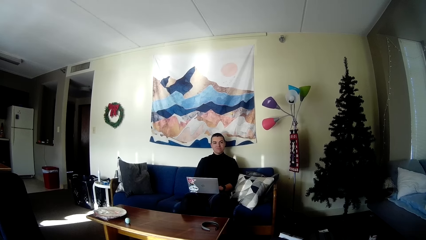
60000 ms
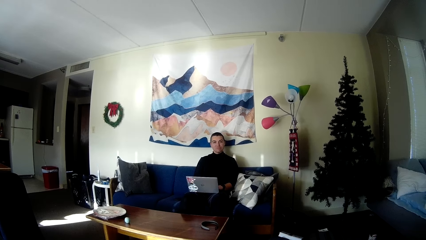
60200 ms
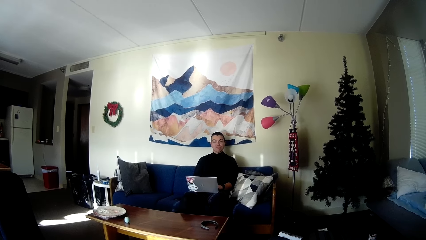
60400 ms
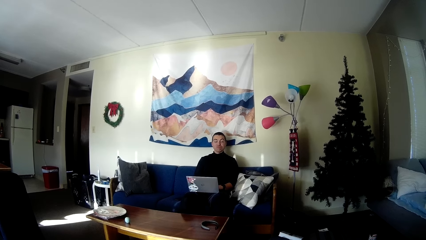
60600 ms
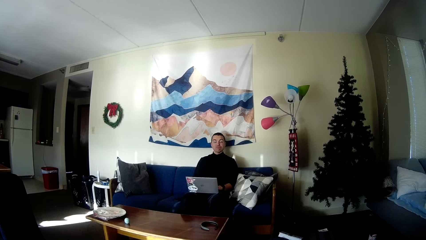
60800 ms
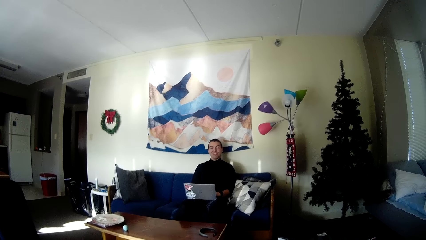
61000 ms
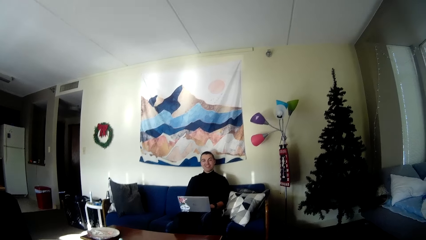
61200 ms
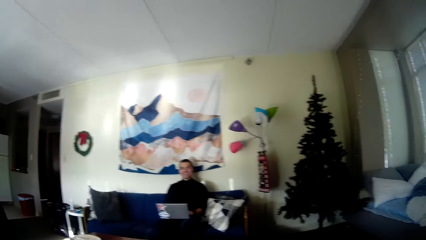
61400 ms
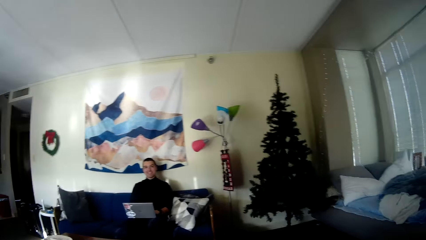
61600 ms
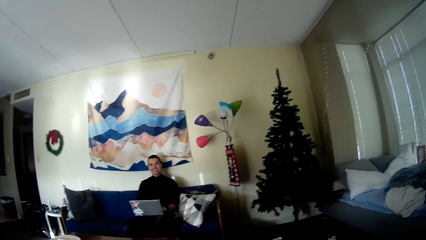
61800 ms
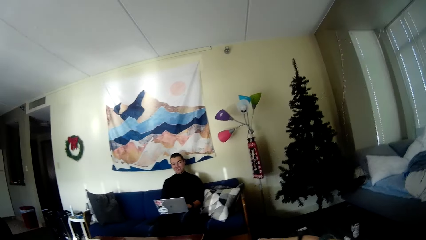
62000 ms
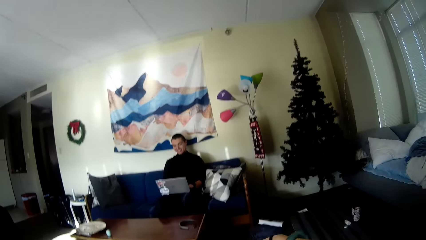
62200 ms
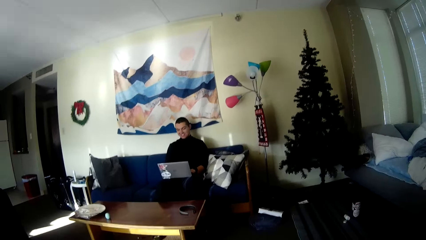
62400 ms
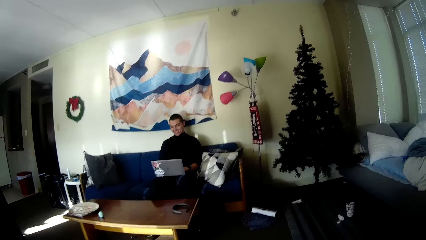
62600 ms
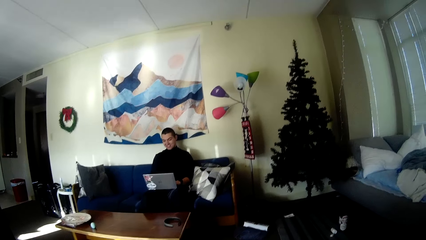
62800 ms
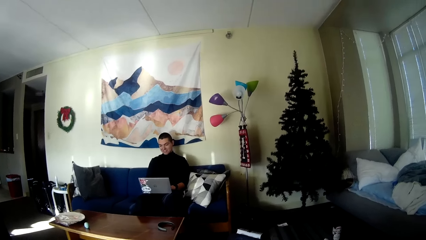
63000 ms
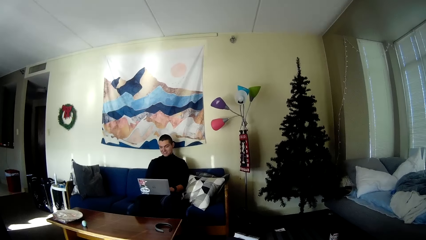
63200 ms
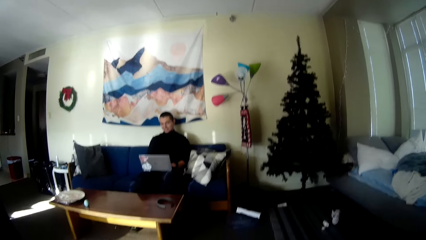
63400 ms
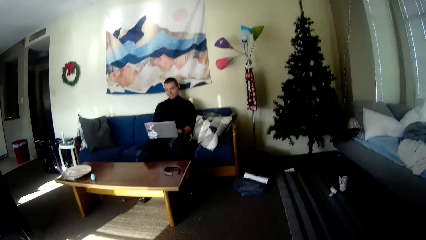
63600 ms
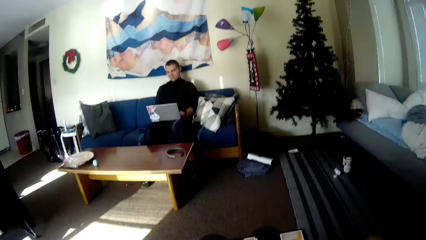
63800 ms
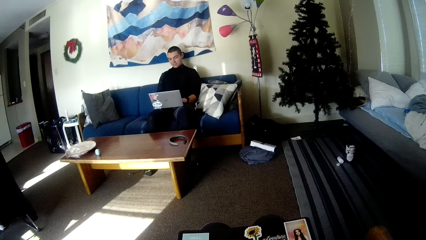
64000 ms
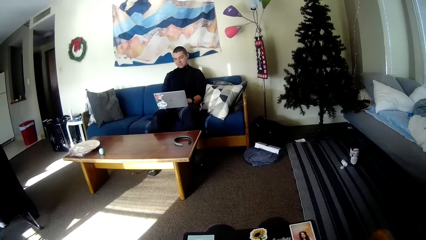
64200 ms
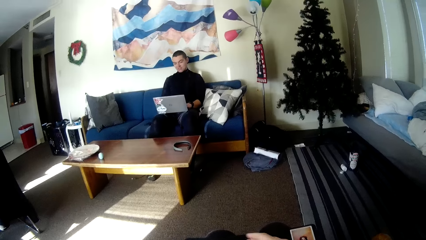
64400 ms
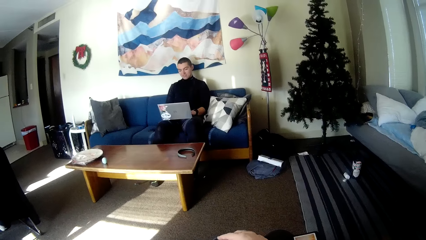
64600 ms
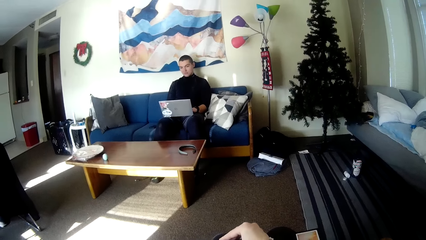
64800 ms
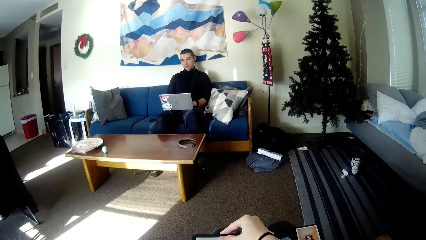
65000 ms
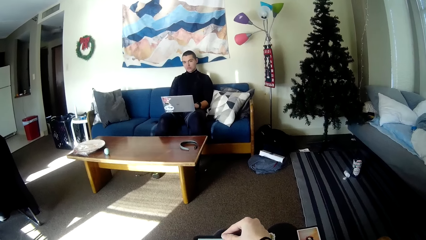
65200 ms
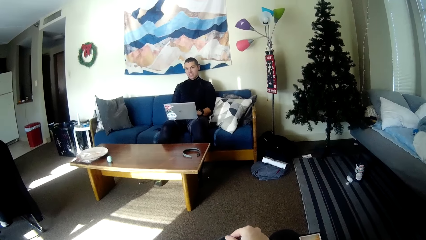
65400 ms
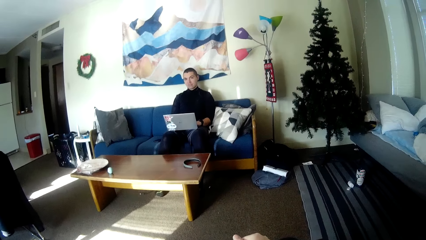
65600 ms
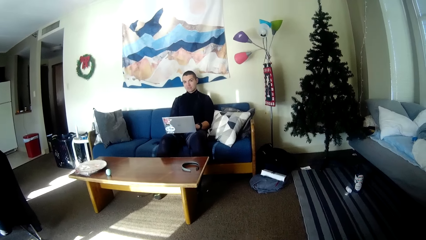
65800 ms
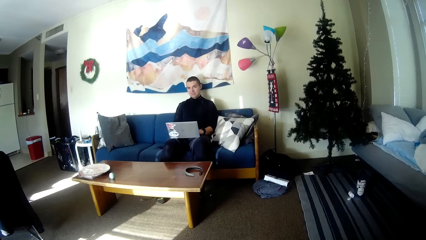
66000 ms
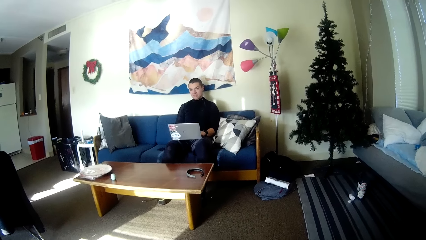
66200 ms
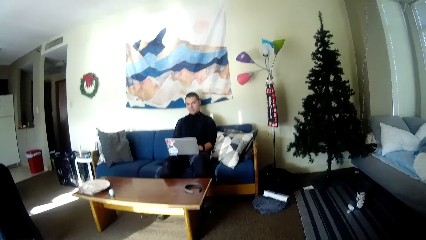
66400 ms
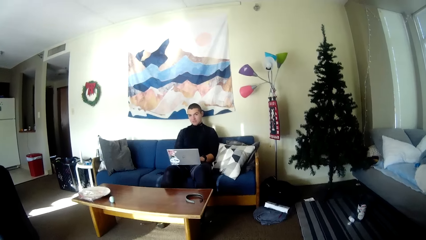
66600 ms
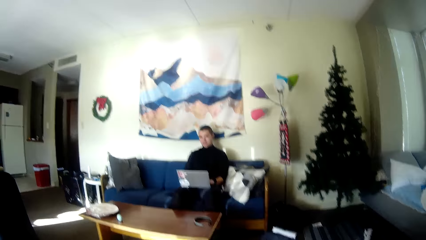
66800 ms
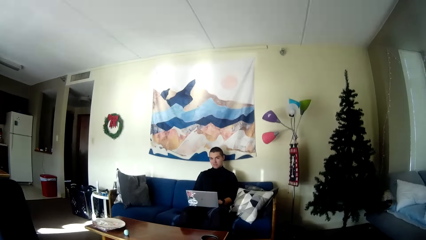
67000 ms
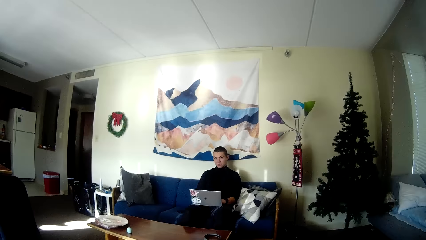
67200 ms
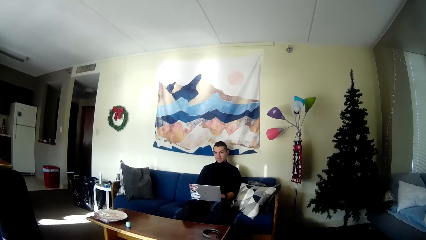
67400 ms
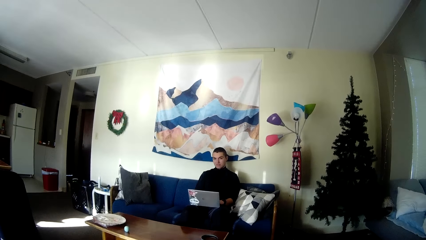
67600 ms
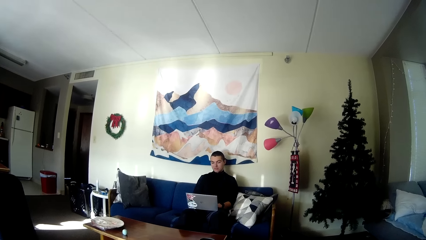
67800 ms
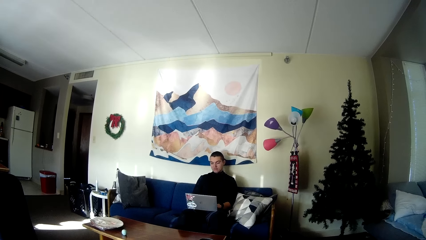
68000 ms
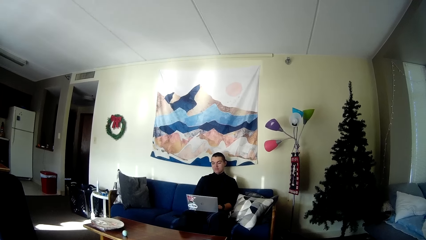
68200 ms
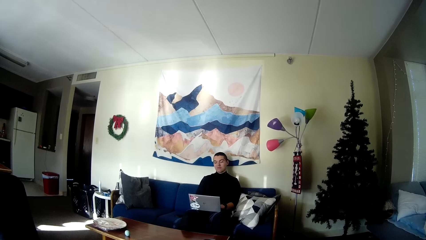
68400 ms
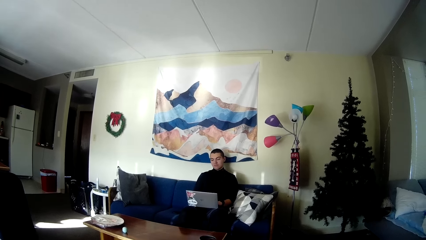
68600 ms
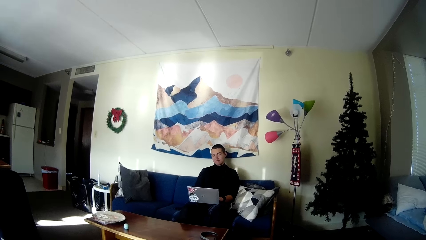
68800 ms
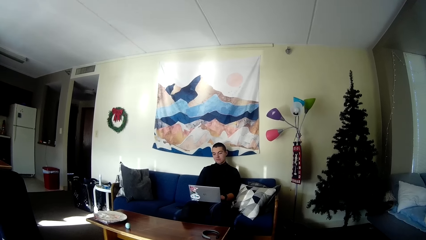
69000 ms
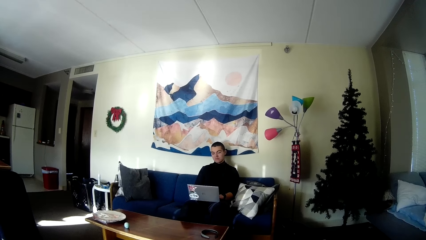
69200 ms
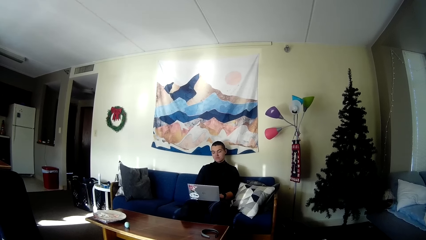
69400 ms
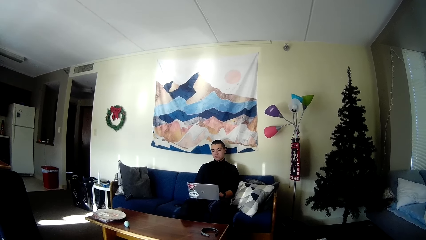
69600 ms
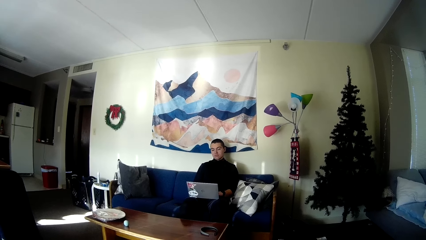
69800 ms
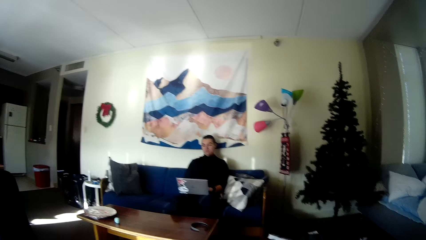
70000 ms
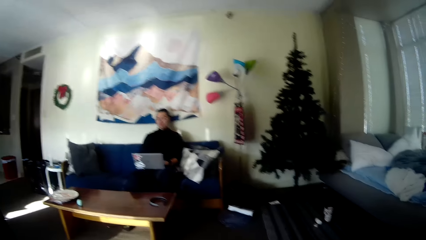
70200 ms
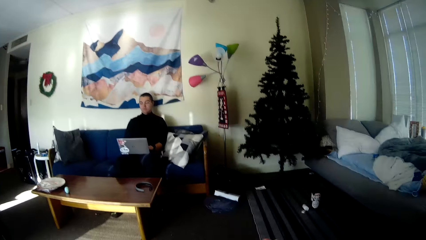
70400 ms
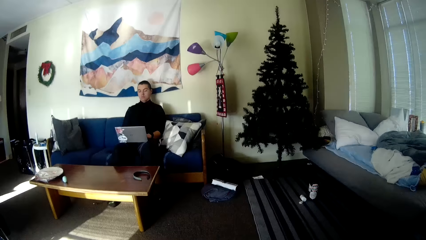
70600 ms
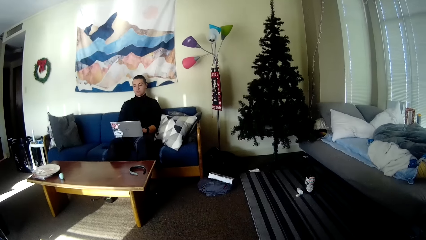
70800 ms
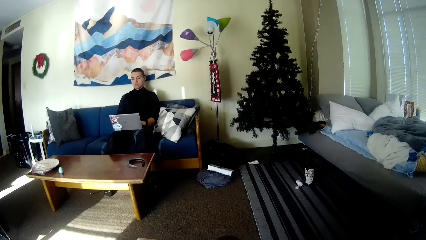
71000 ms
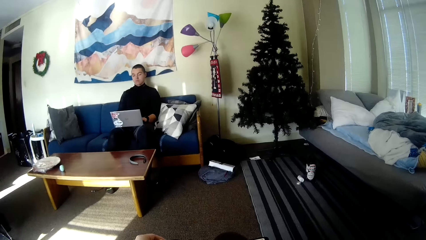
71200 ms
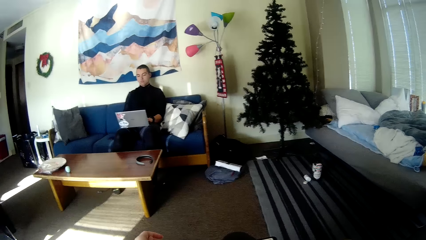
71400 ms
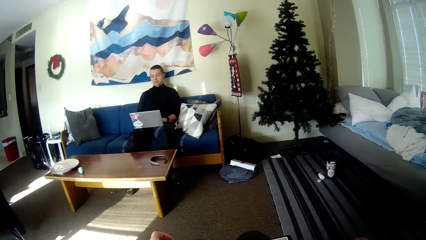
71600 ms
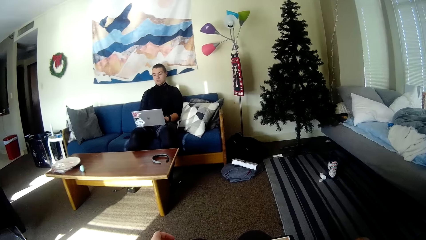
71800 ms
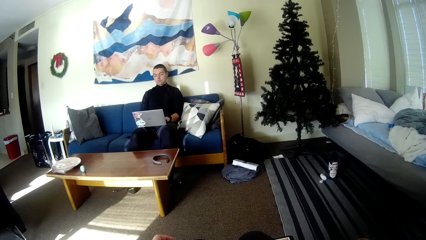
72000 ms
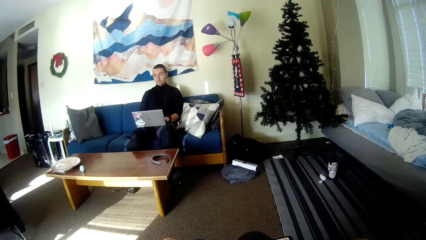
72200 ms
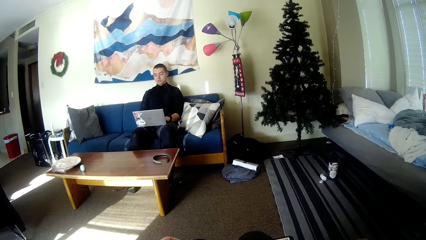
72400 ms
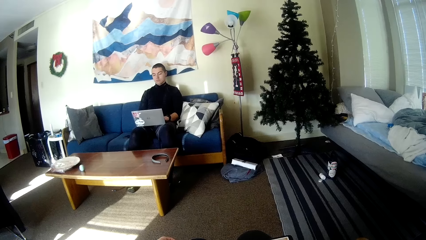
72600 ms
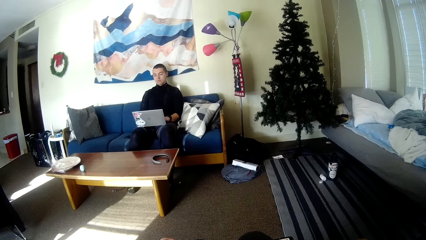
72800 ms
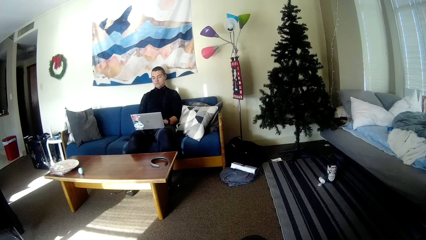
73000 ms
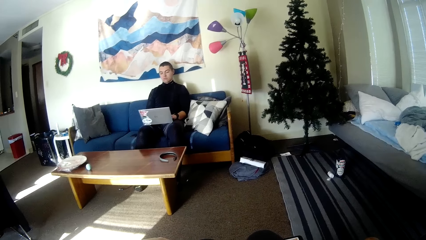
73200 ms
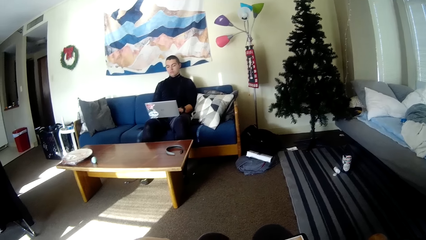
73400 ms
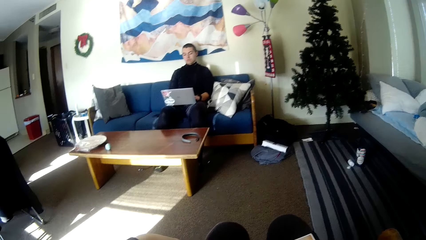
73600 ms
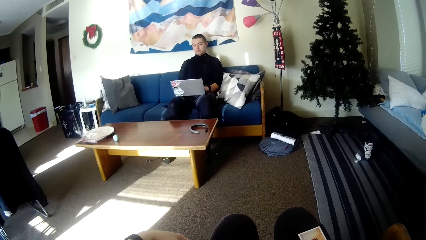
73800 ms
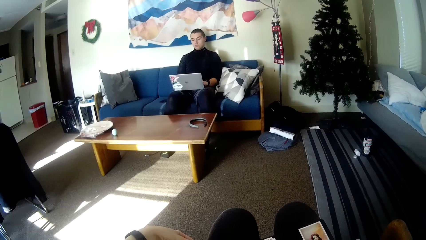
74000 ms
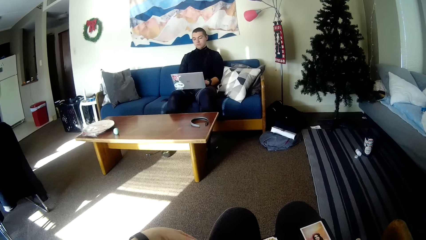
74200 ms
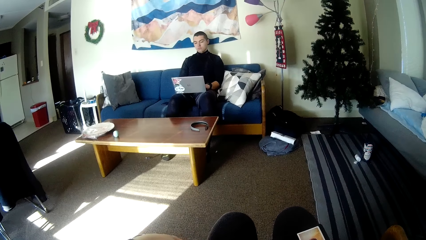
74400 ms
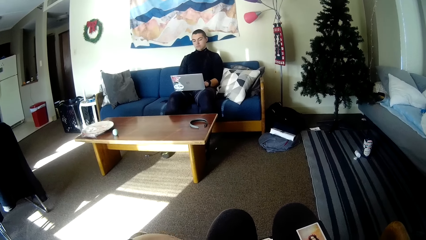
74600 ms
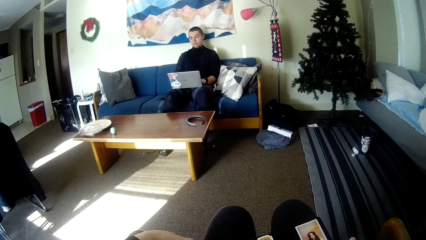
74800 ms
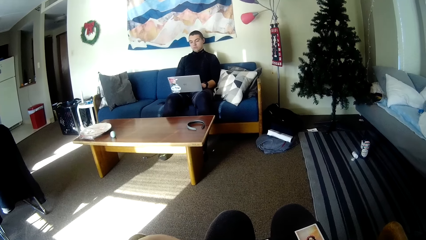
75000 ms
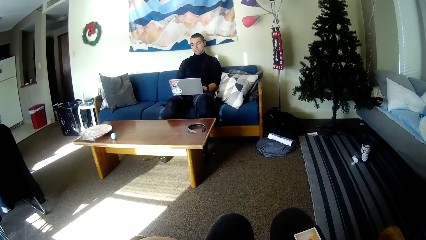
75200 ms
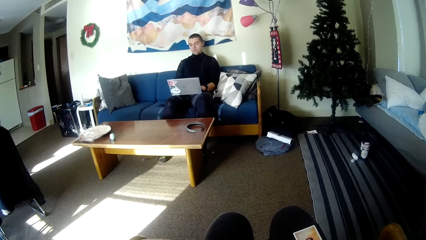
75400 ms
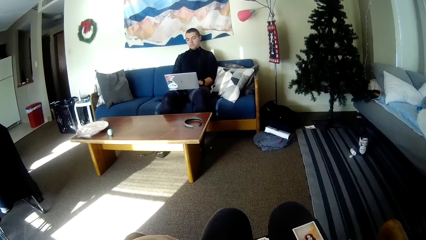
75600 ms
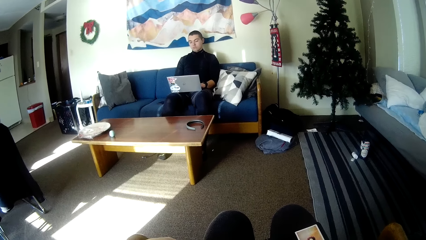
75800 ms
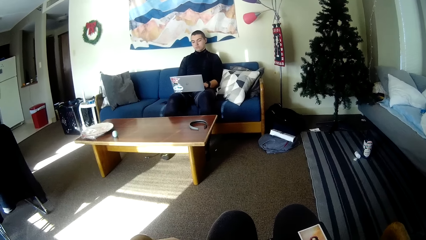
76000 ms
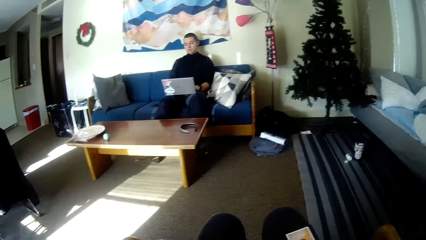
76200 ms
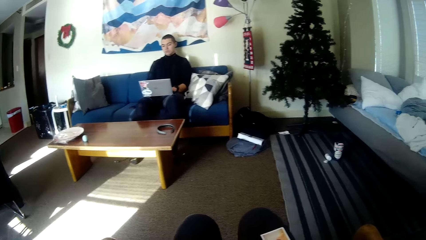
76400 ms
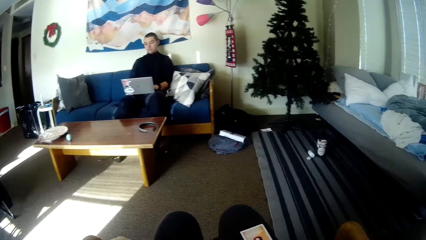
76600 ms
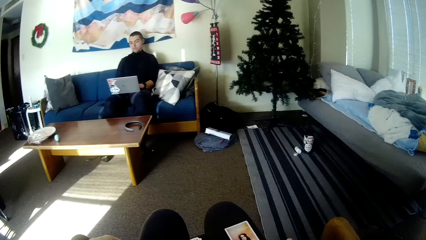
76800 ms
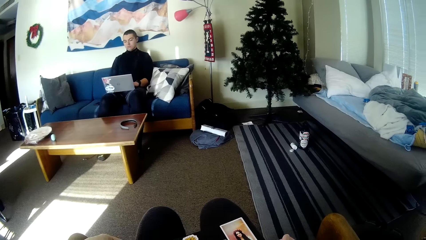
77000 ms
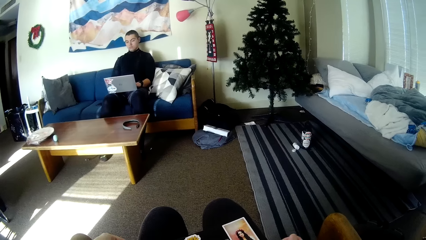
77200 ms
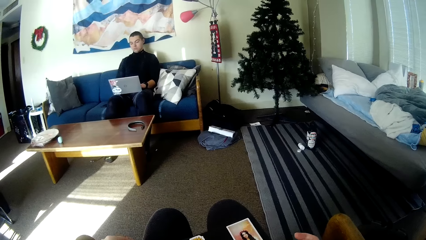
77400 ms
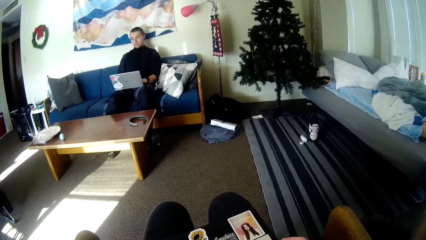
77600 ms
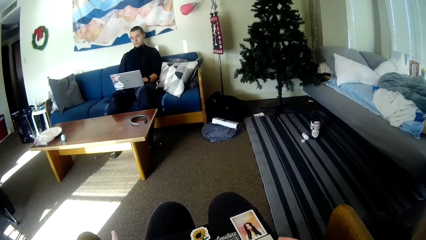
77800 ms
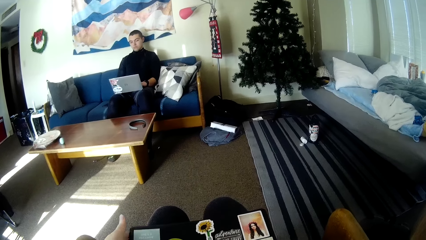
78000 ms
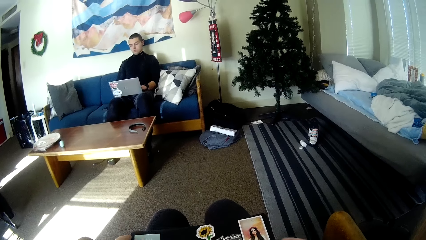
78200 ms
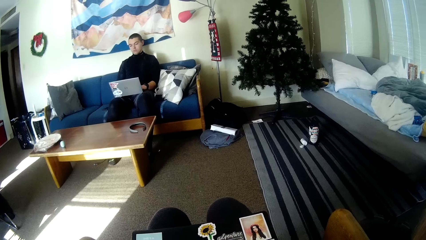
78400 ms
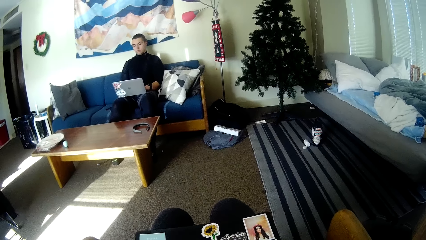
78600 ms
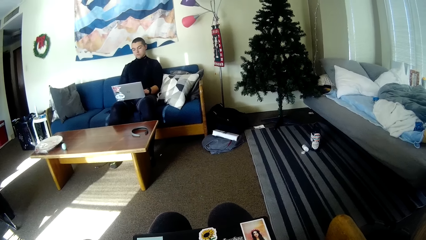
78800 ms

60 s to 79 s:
The man nods his head towards the camera wearer. He operates a laptop in the room.
